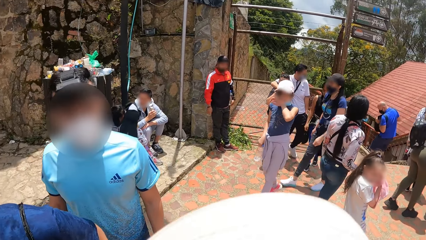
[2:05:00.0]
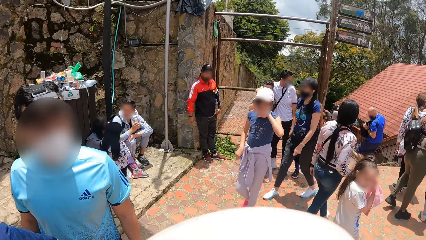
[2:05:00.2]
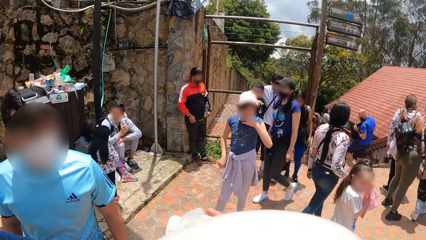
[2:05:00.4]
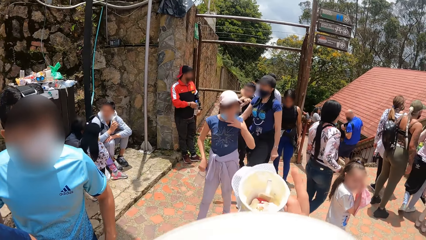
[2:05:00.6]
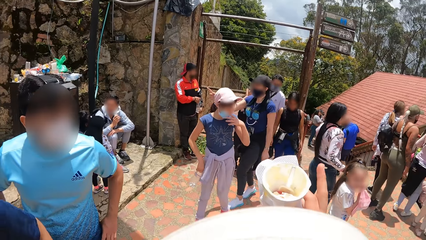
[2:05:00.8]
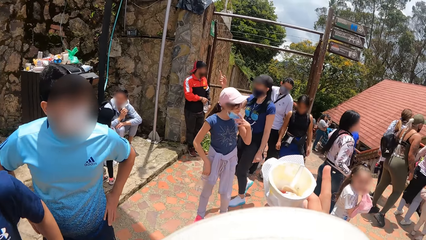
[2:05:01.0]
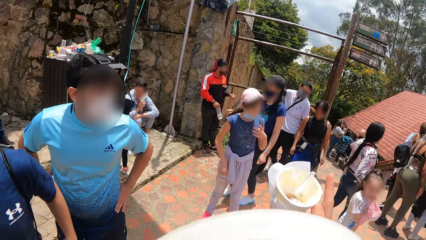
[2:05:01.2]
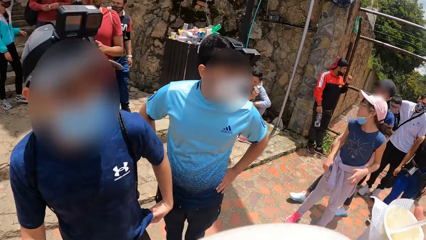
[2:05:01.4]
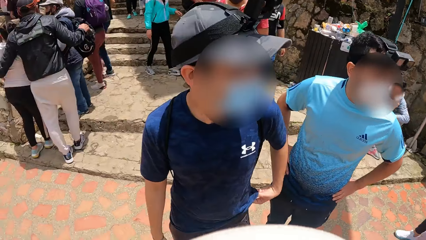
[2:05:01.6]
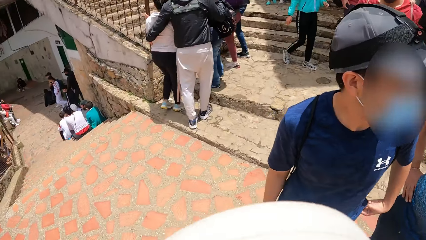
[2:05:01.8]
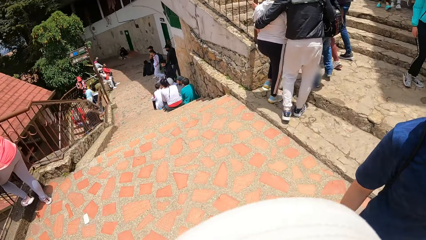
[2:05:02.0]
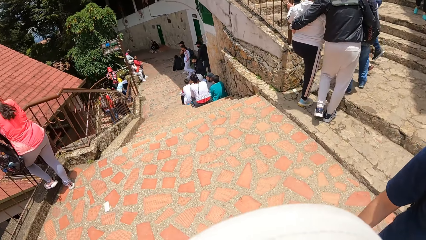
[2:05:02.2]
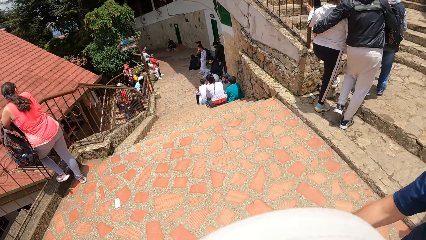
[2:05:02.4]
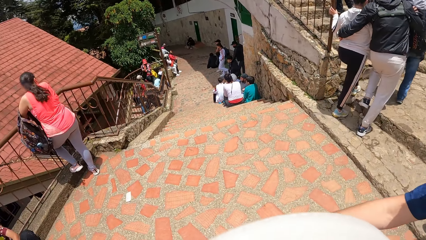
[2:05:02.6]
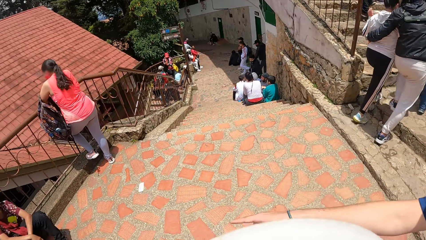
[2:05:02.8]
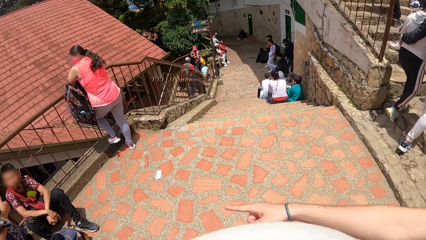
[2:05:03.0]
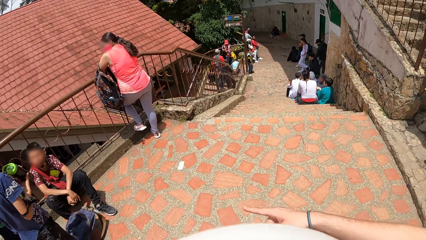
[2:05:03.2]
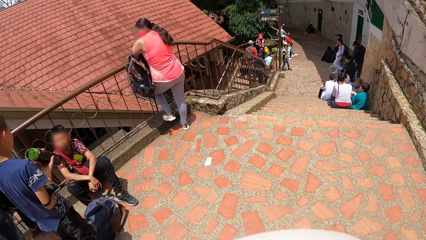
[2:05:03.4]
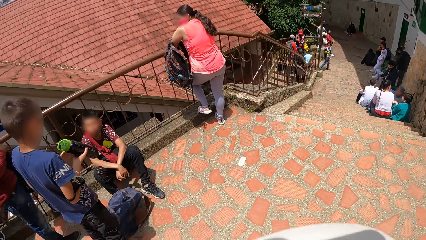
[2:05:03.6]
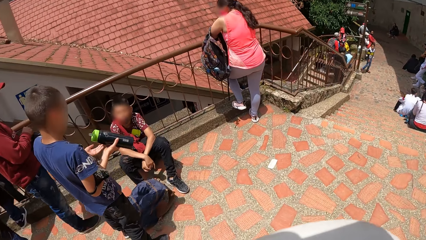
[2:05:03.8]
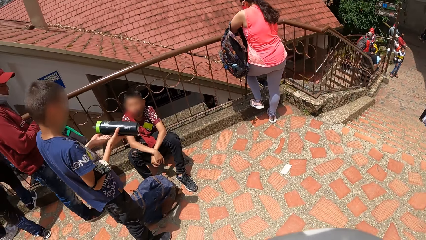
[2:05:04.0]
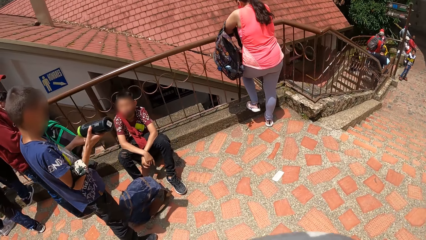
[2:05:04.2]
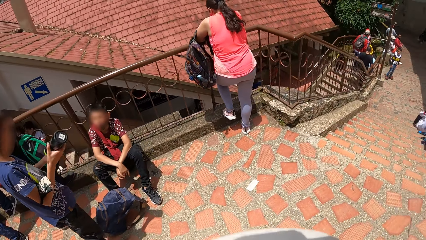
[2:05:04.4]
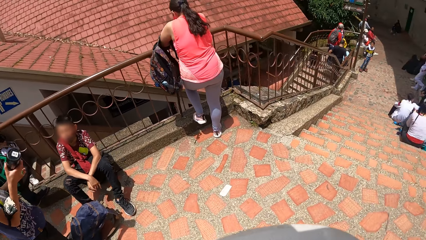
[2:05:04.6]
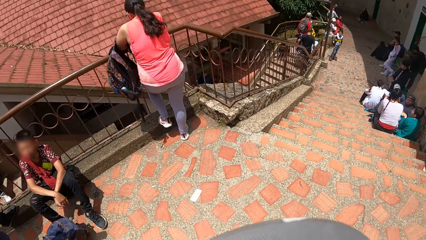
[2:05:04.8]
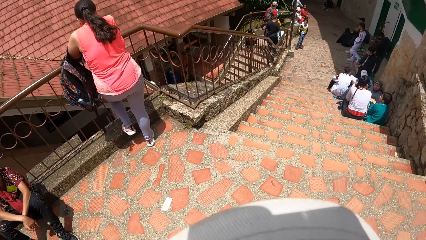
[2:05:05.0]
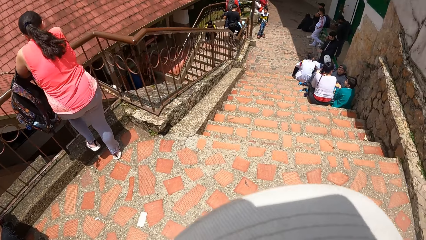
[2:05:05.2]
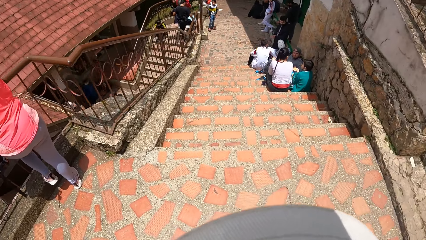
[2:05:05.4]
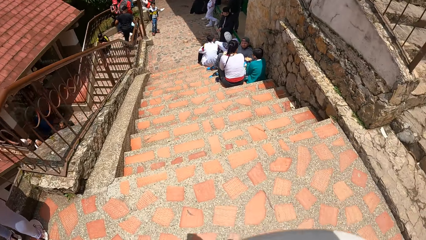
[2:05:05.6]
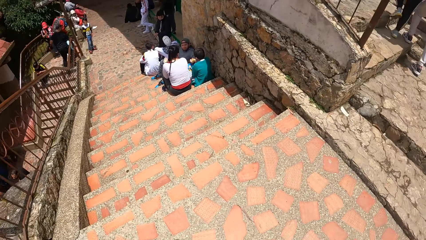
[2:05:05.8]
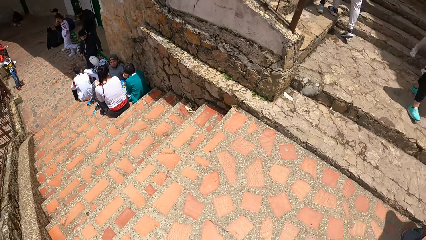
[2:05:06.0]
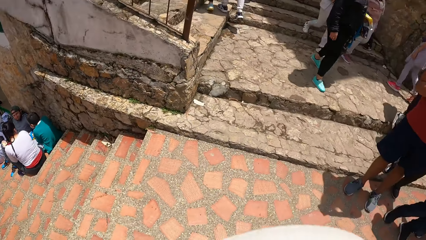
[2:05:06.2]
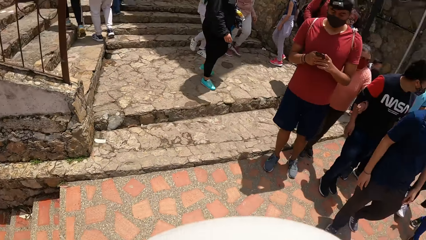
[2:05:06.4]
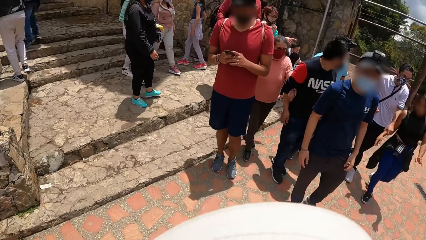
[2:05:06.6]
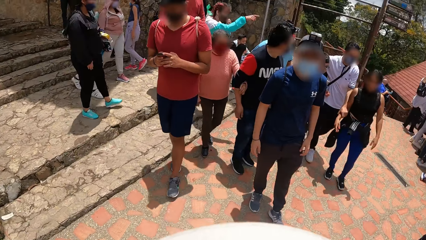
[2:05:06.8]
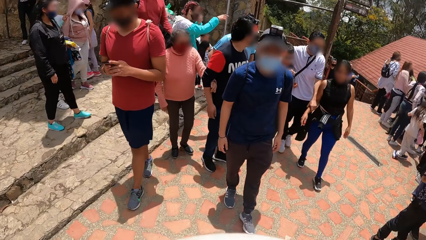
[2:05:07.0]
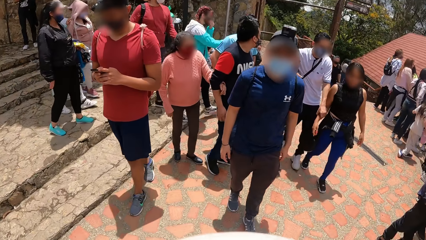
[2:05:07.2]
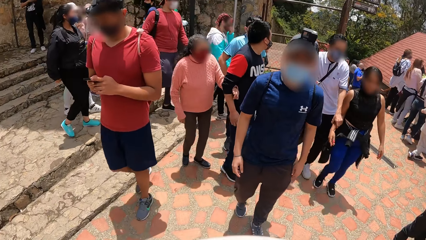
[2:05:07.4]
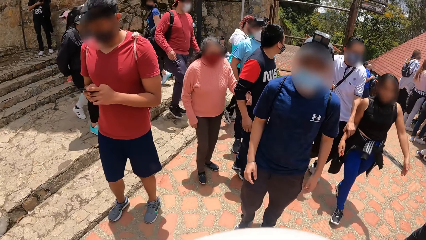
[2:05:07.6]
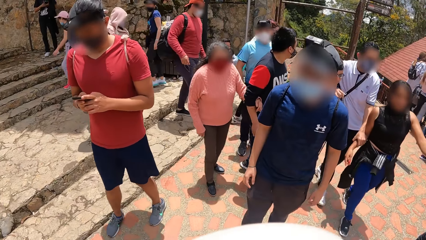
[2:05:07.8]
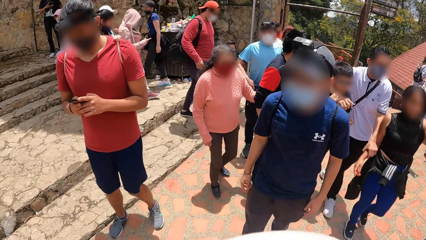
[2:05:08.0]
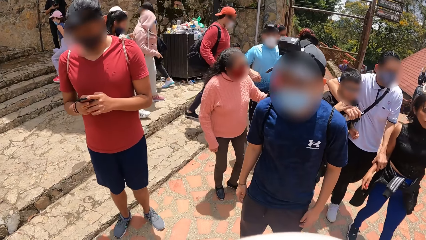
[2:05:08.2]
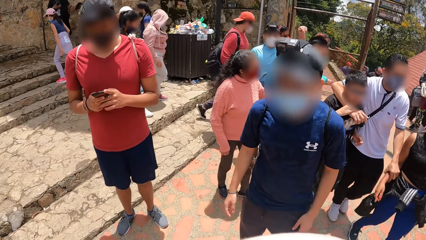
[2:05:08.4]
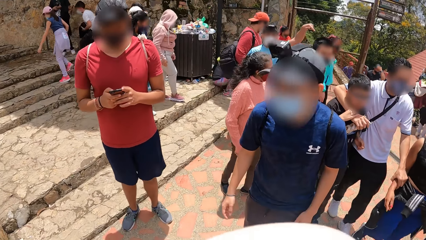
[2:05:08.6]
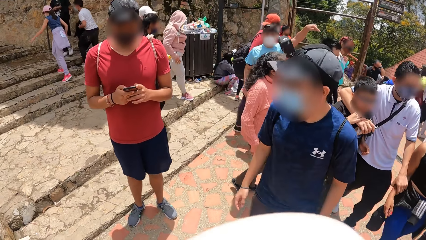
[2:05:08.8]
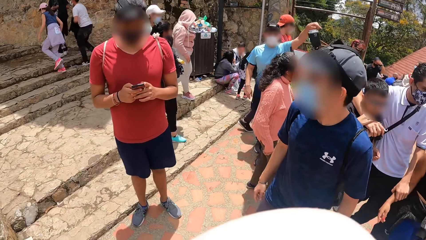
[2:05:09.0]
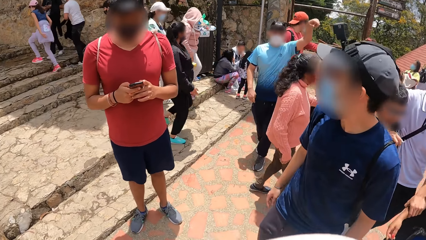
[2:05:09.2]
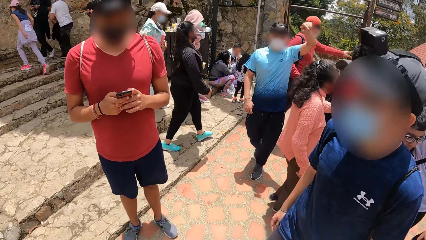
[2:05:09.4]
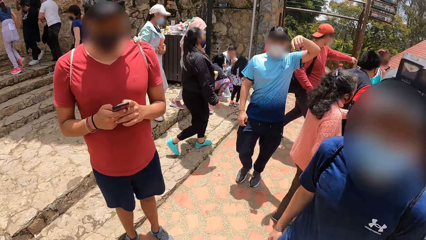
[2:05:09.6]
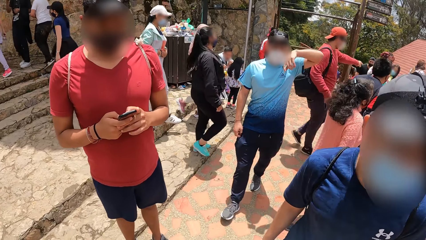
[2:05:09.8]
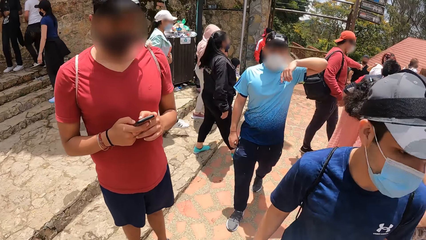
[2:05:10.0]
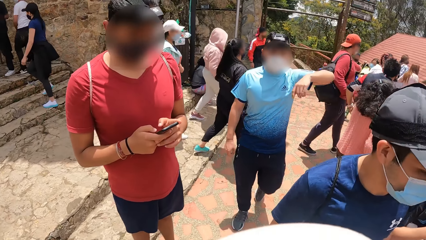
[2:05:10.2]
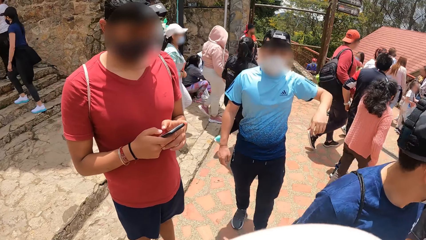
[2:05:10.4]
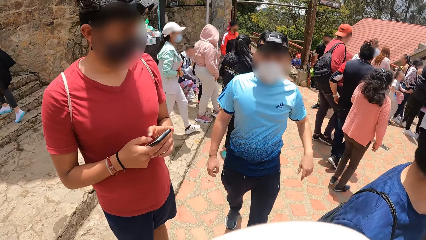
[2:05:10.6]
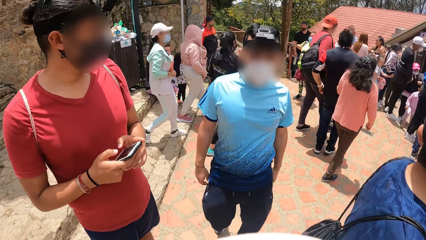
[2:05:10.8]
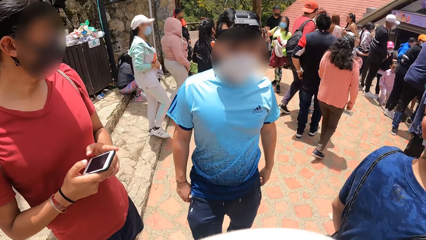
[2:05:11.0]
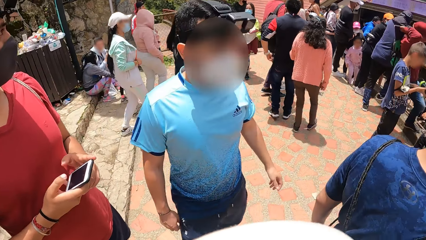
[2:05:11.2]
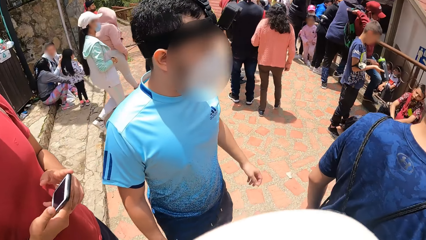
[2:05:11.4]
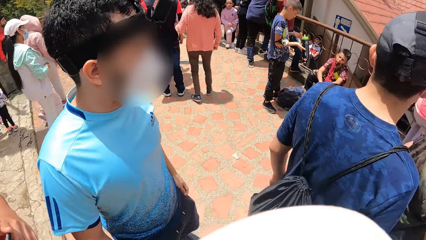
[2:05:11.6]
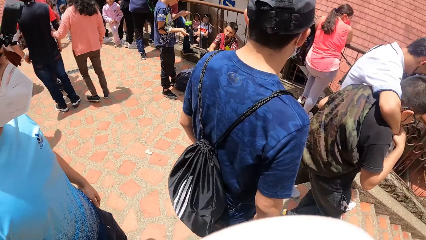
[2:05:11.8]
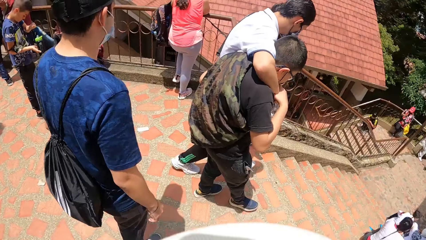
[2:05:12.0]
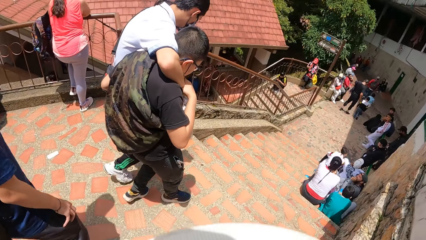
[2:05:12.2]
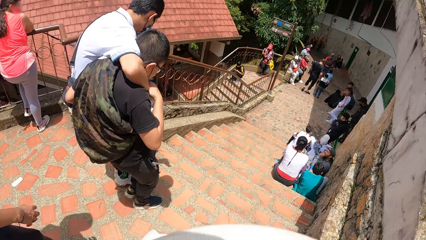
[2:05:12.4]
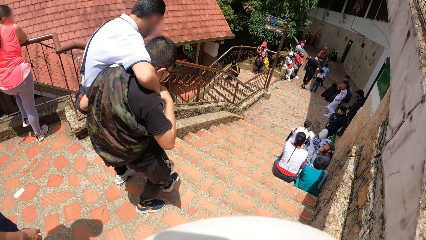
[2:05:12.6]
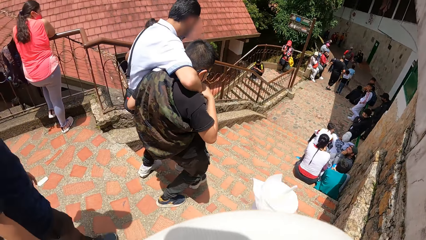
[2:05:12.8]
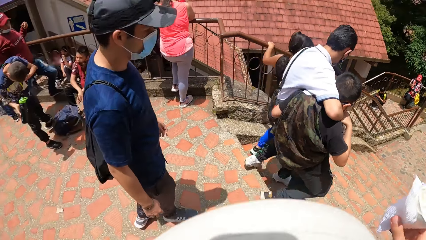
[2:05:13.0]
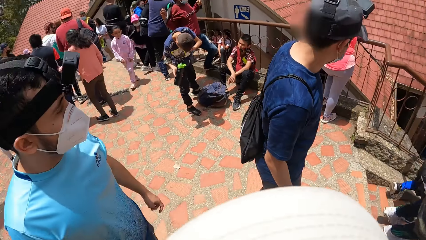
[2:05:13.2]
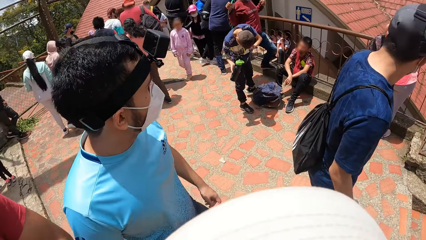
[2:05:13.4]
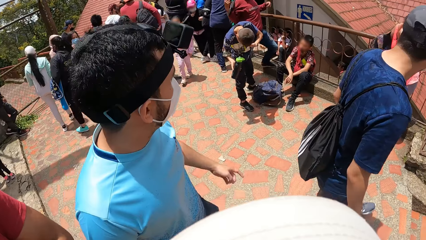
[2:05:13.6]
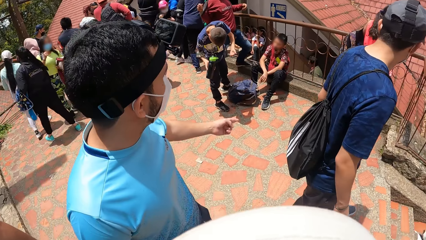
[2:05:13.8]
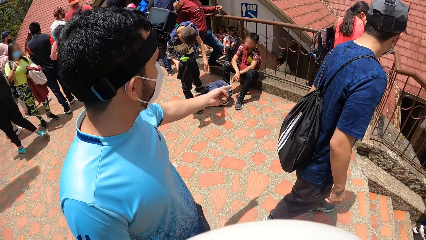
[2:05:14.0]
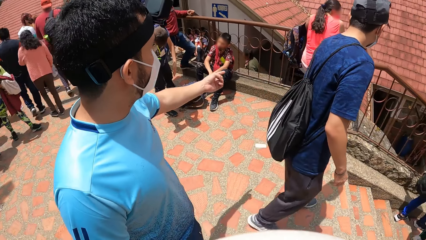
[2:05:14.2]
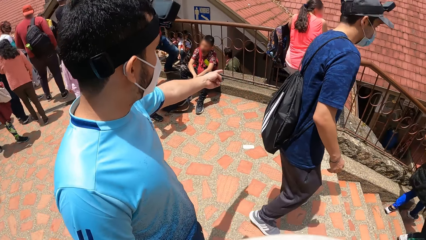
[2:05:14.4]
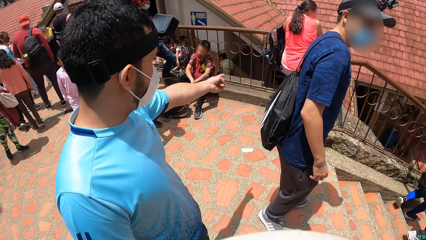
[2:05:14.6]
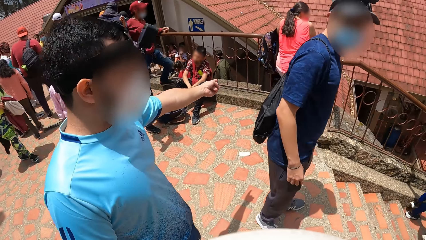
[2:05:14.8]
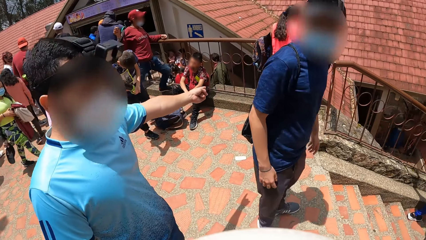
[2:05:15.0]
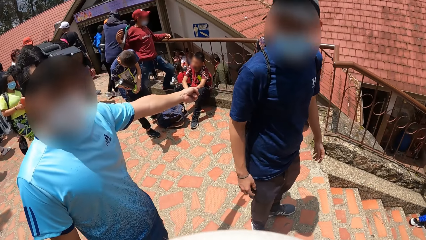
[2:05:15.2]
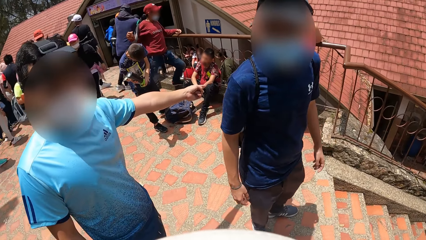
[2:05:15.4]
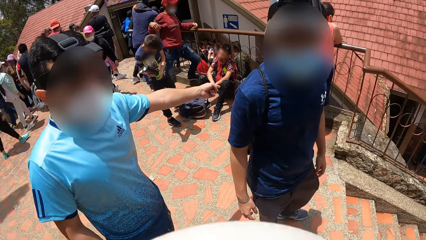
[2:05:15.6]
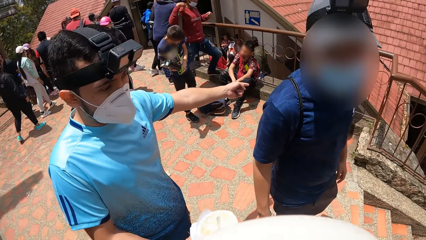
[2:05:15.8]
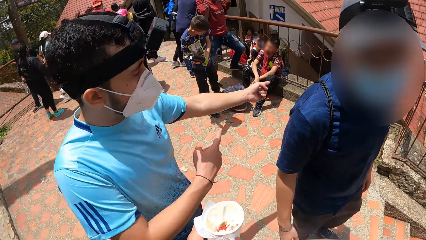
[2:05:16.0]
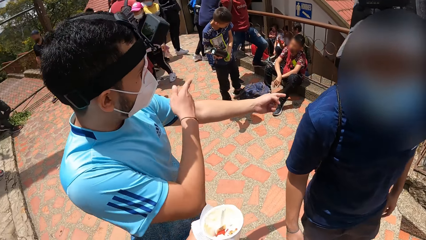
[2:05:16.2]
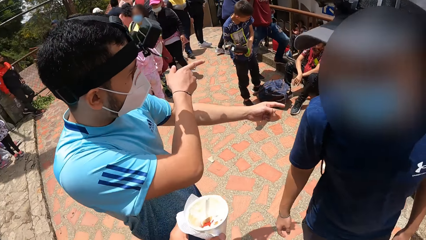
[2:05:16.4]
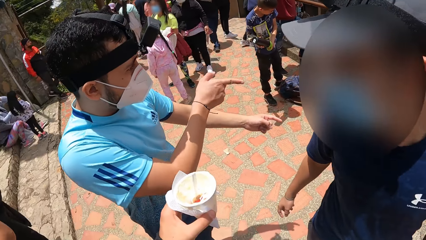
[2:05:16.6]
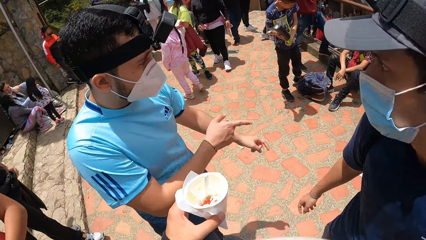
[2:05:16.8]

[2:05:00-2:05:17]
The camera wearer interacts with a man. He interacts with another man. He lifts up his hand. The other man interacts with the camera wearer. A man walks a few steps. The man points his hand. The first man interacts with the camera wearer.
